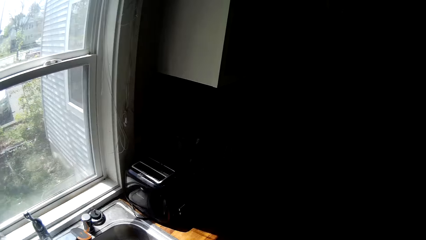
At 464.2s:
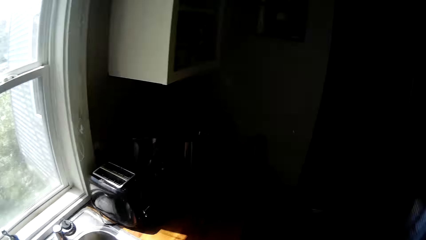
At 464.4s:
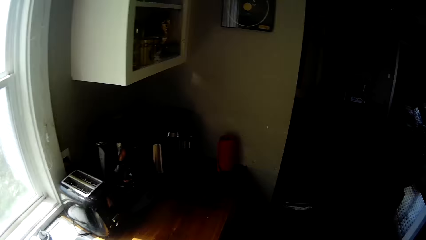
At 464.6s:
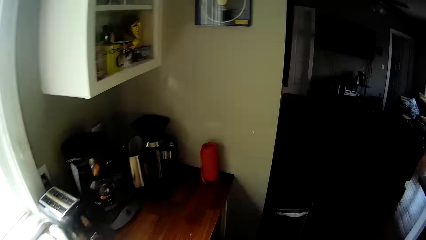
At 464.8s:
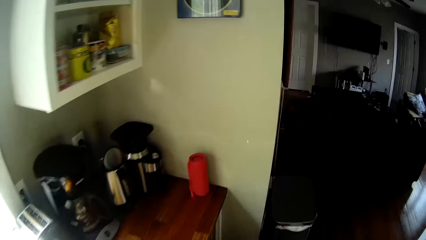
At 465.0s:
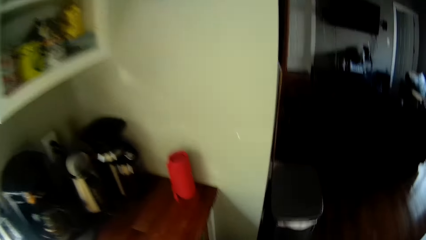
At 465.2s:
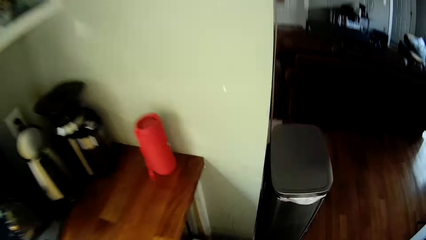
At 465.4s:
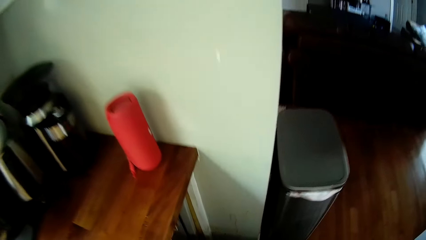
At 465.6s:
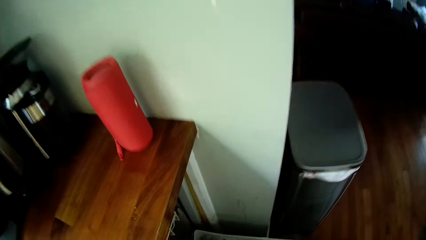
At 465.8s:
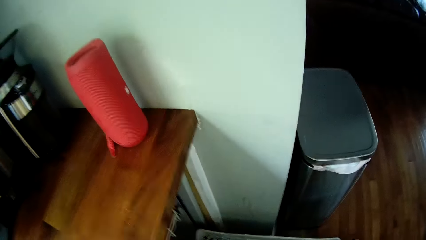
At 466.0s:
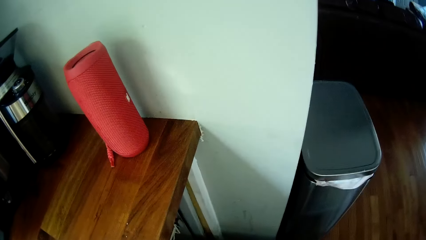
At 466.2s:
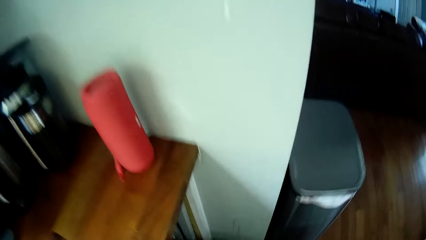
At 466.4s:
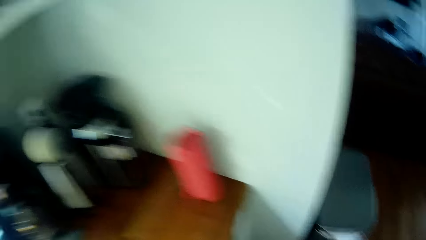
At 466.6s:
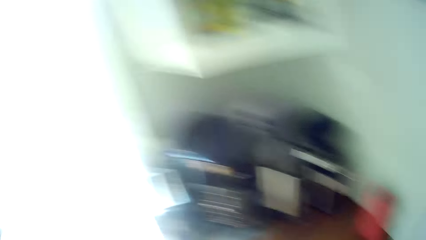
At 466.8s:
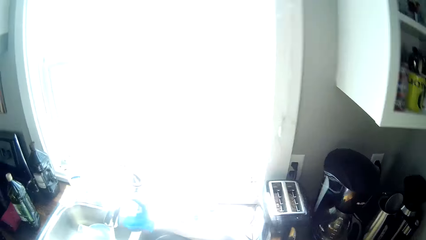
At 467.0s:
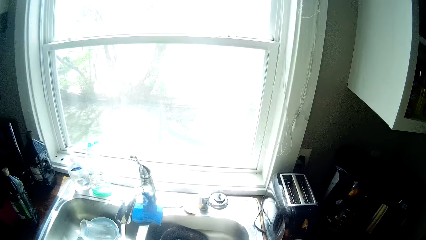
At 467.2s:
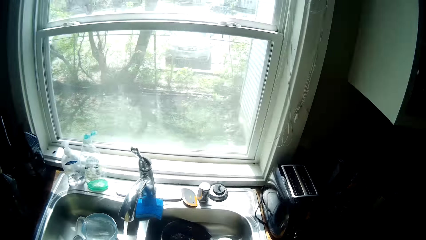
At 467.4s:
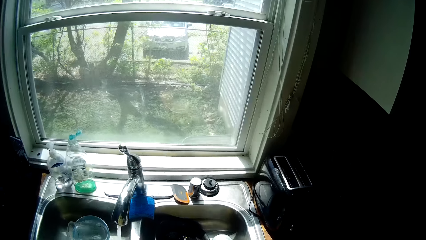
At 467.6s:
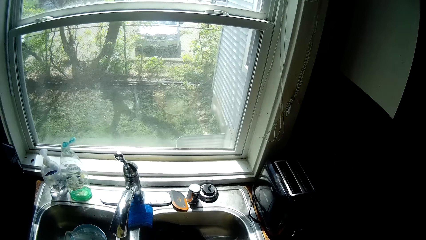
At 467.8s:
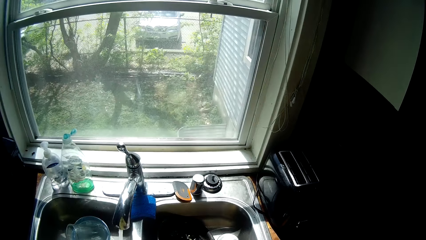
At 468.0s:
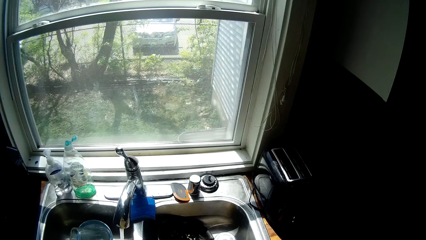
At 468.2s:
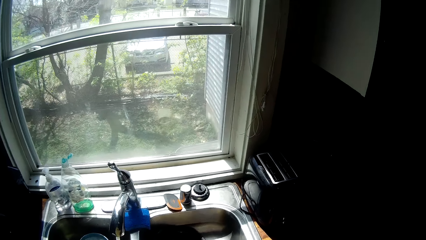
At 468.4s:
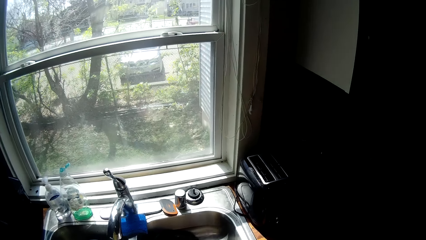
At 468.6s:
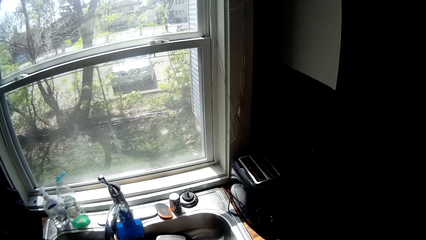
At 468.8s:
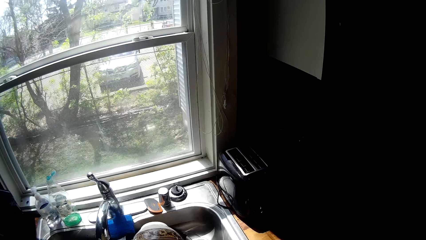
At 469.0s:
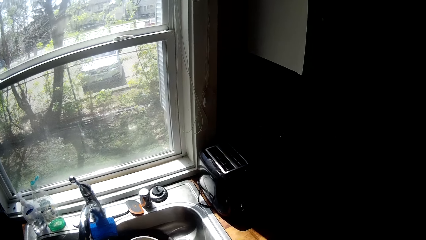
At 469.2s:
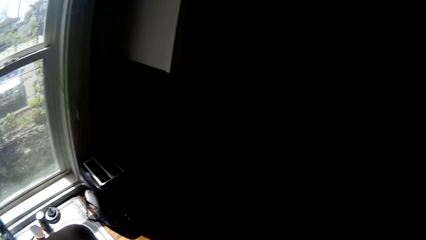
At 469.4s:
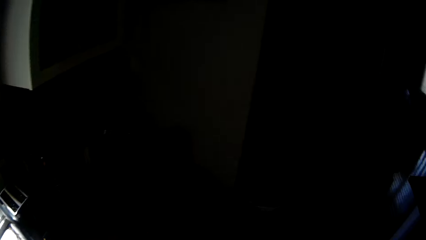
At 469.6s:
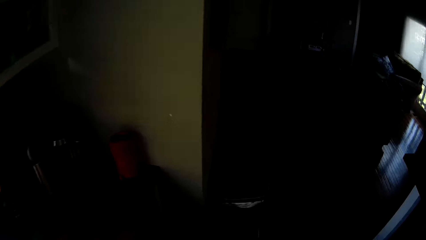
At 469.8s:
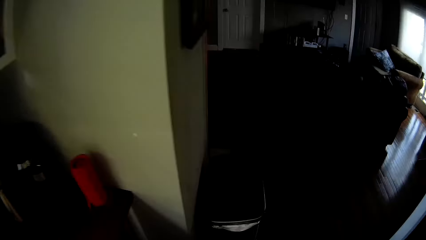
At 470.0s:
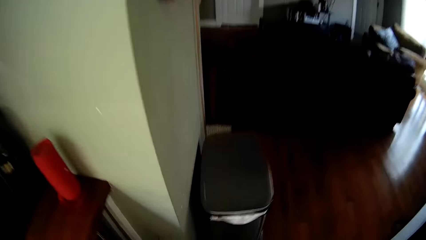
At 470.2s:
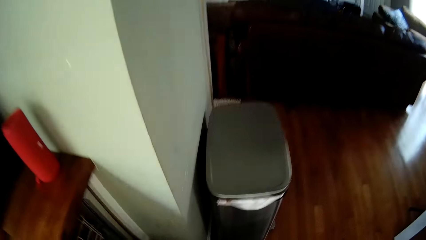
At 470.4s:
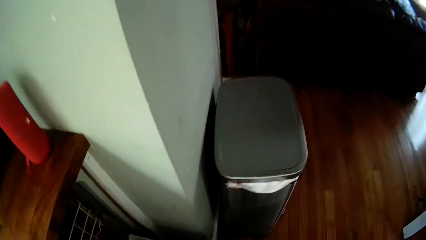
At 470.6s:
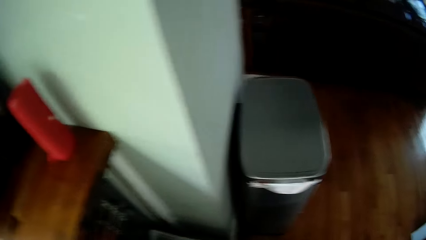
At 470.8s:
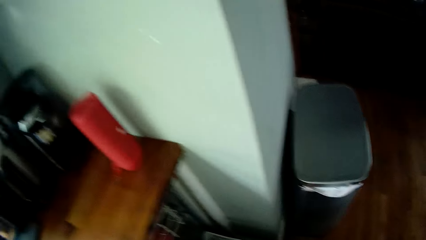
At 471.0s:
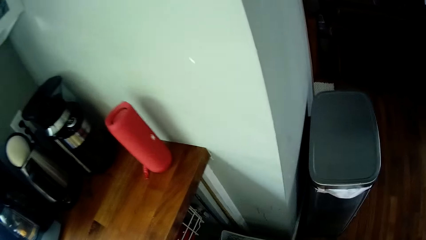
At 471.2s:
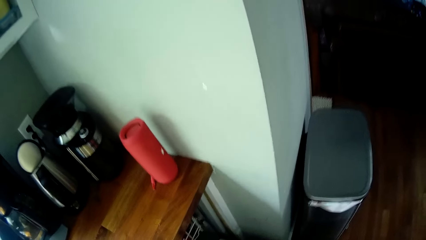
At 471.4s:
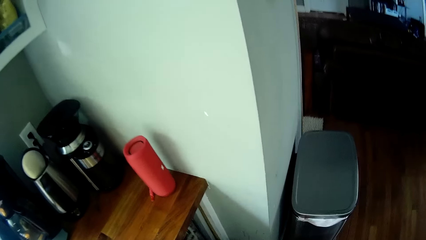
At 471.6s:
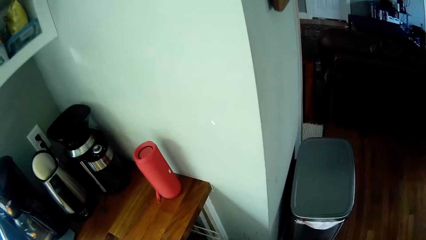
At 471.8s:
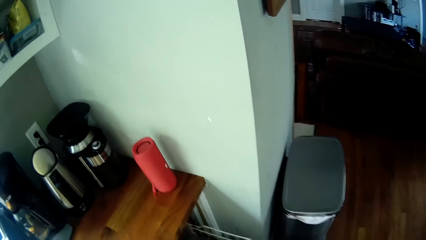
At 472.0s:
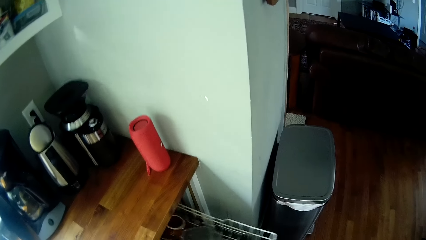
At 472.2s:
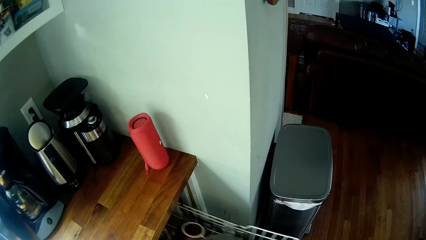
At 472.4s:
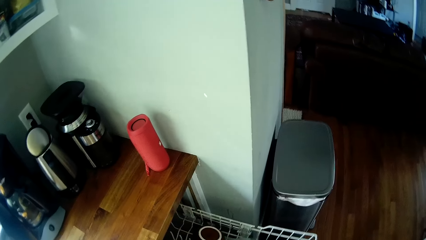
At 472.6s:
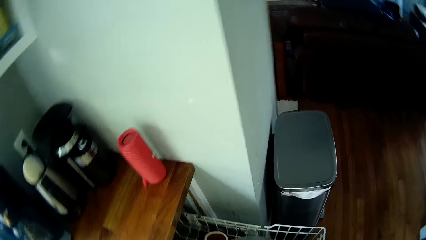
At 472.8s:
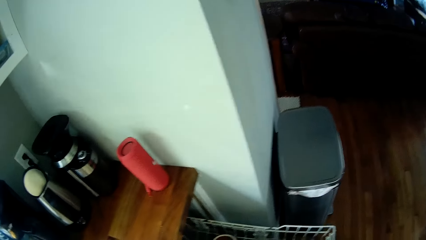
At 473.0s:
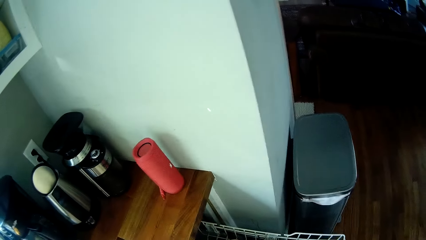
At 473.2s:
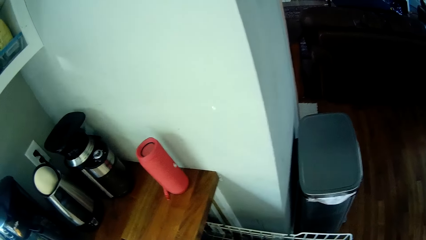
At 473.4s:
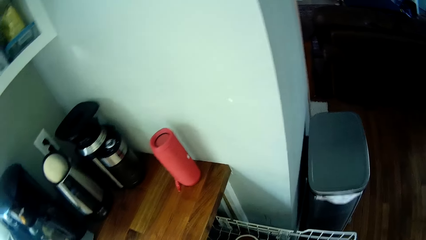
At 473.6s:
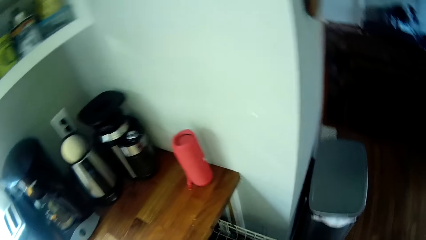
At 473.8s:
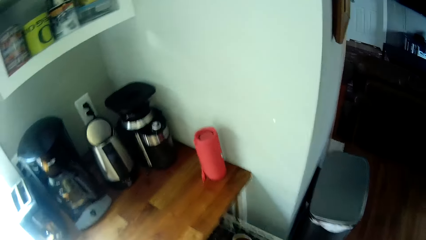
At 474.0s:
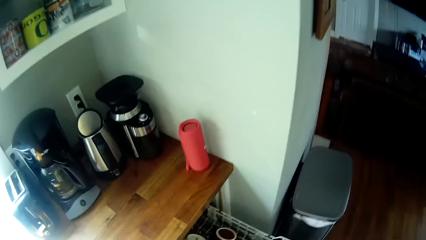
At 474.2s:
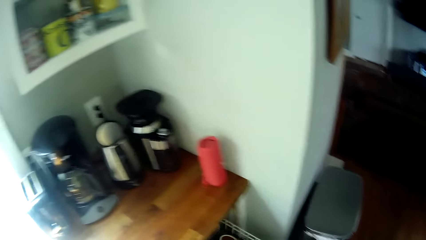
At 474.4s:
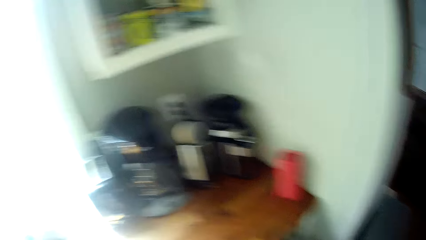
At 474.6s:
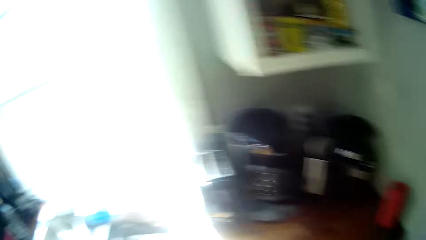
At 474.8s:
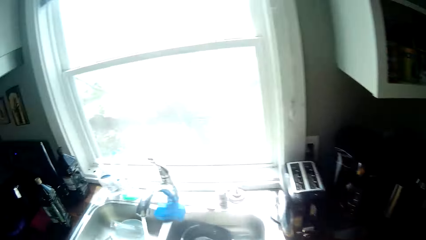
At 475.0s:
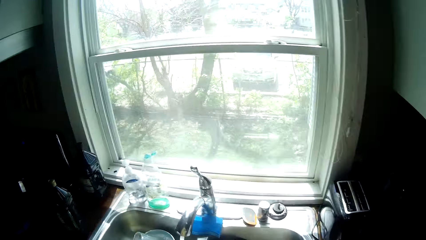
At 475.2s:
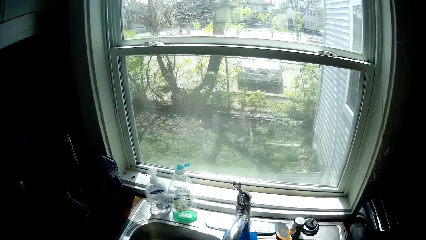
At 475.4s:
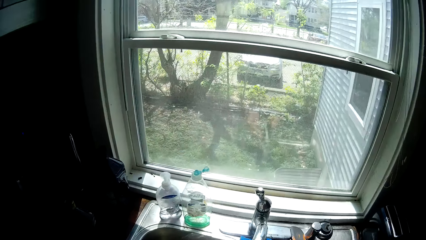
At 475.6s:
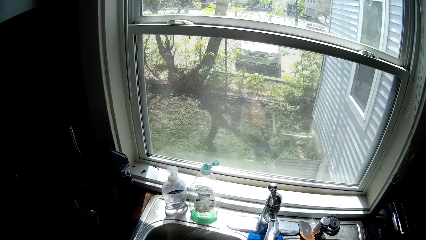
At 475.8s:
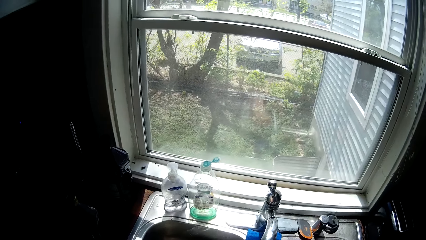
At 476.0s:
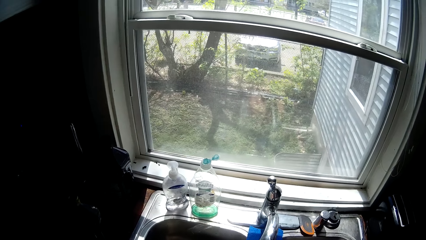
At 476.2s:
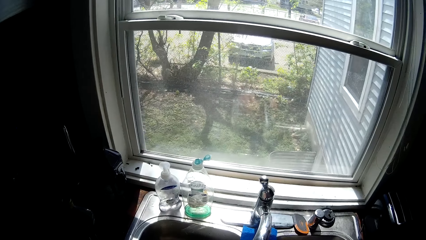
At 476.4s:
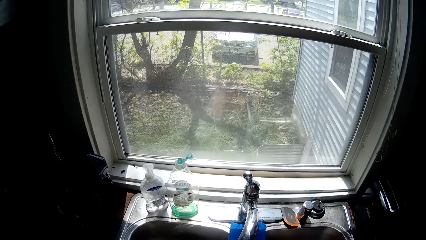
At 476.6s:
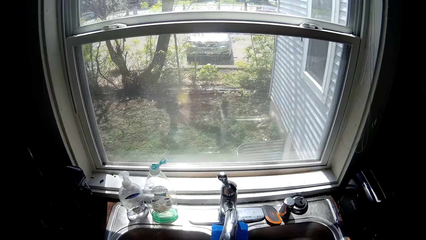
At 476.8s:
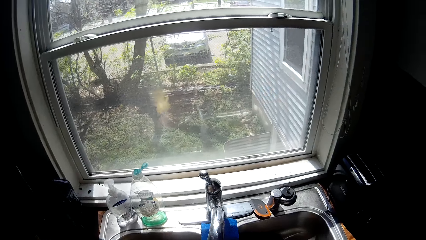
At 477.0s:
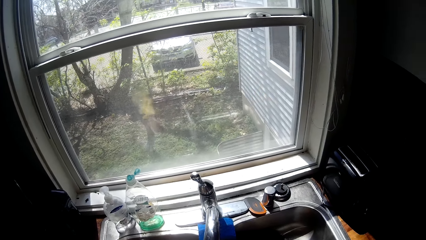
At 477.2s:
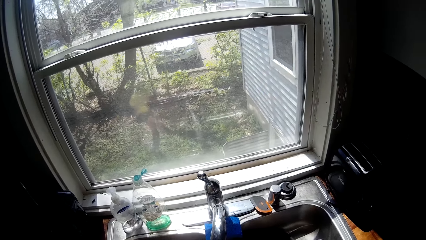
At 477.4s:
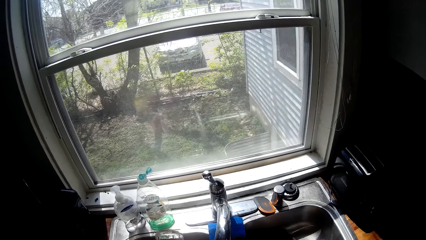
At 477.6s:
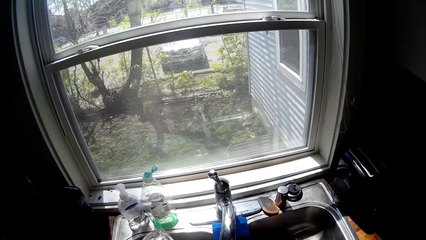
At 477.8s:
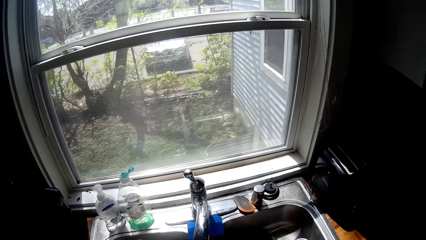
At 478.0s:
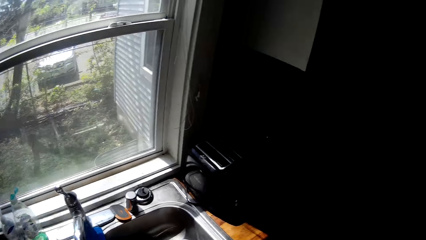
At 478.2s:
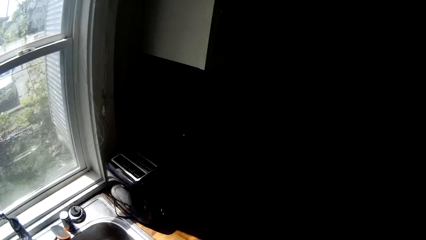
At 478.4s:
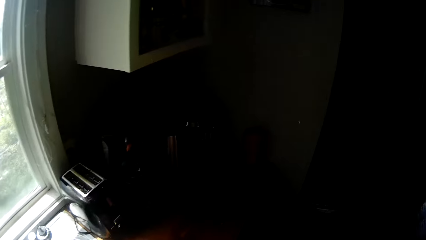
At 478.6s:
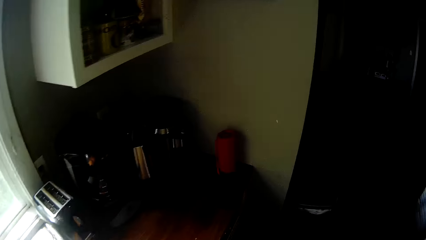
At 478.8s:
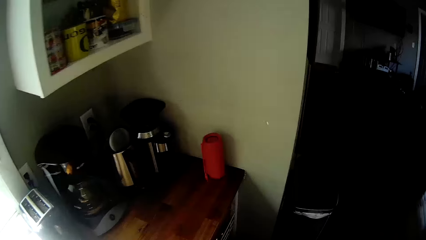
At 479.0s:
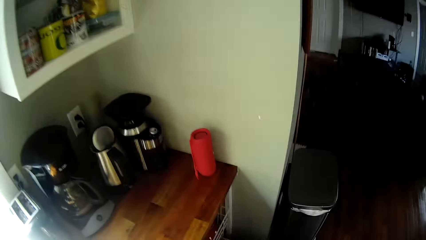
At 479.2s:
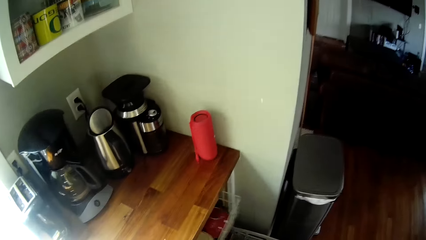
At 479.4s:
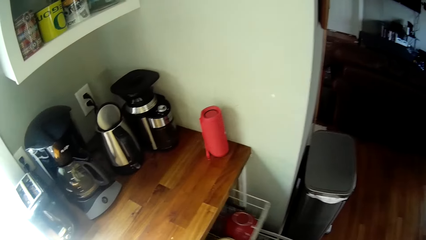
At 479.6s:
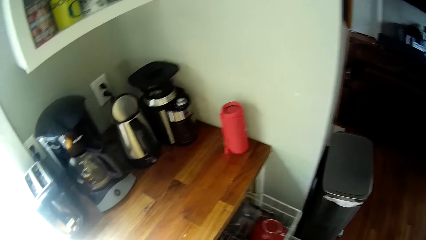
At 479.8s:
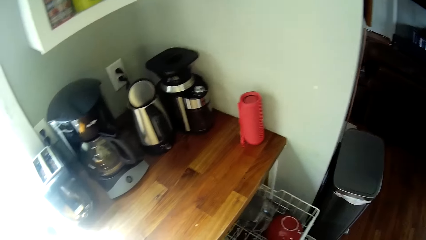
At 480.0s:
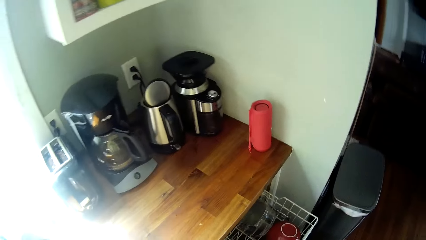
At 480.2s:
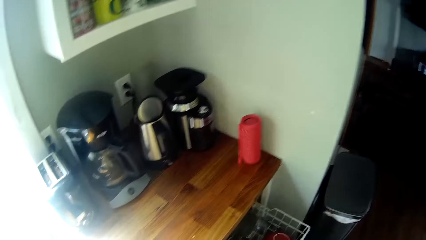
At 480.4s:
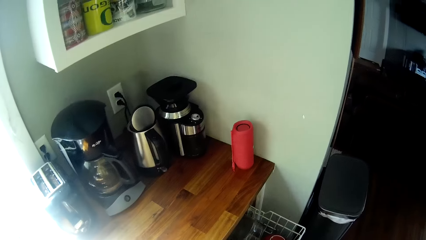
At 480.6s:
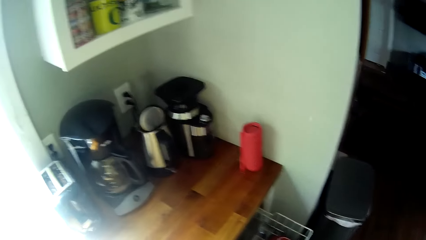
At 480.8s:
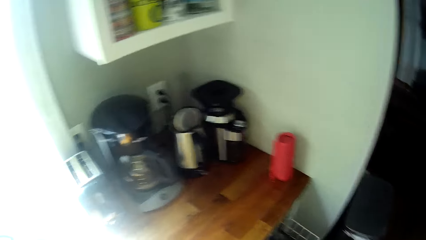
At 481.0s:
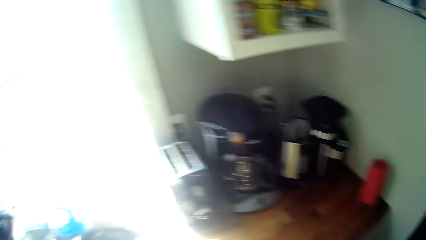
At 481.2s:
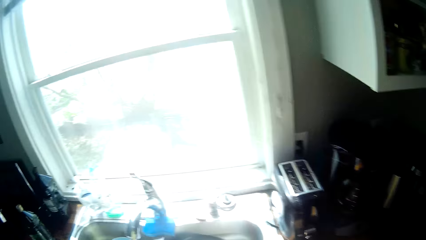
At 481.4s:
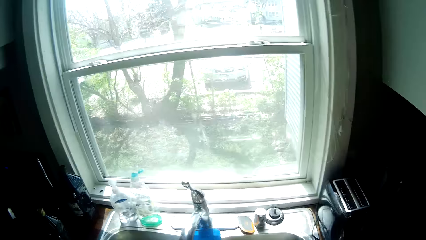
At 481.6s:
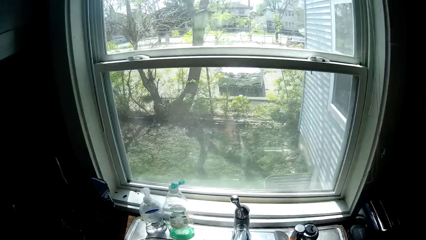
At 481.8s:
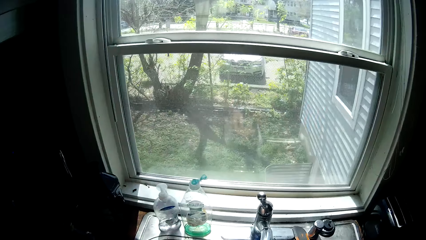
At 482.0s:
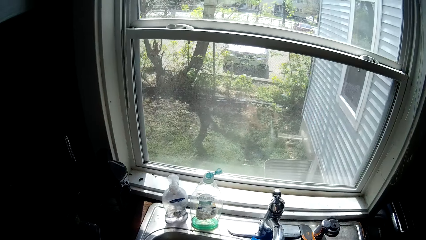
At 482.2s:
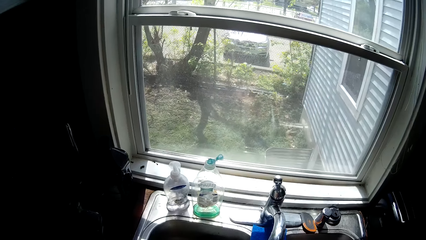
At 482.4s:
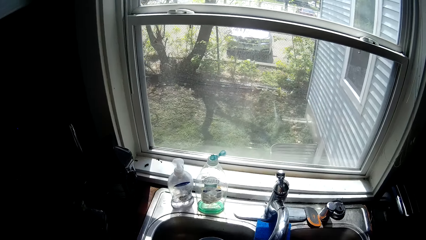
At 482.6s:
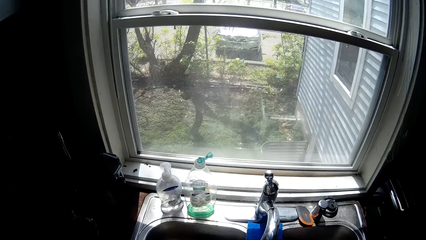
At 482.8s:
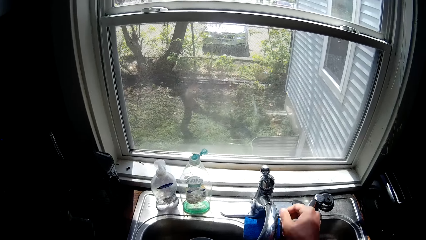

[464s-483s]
The camera wearer cleans. He puts the plate on the rack. He pulls the rack out of a cupboard with his right hand. He rinses a glass in the sink with water from the tap. He pulls out the rack from the cupboard. He pushes the rack into the cupboard.
